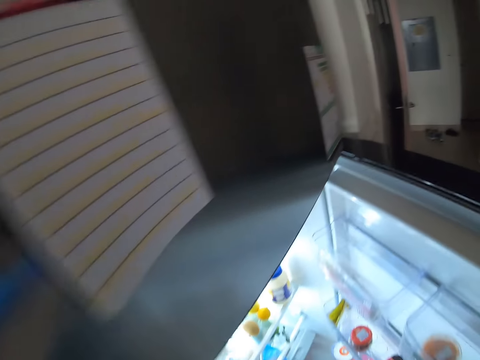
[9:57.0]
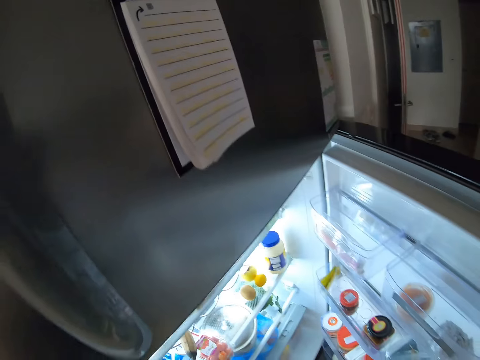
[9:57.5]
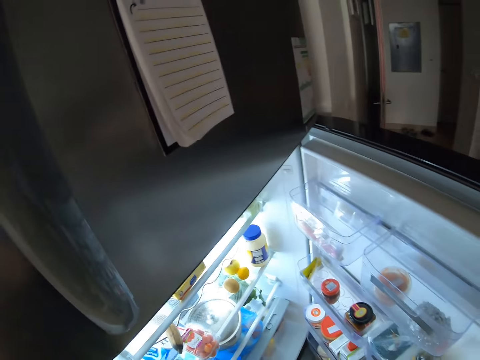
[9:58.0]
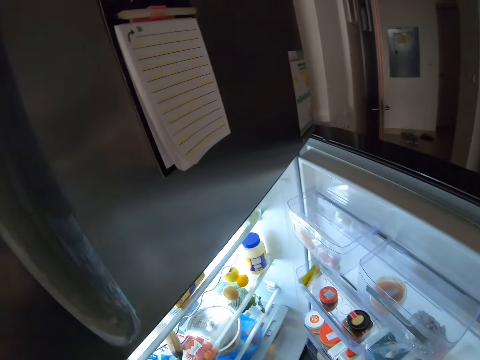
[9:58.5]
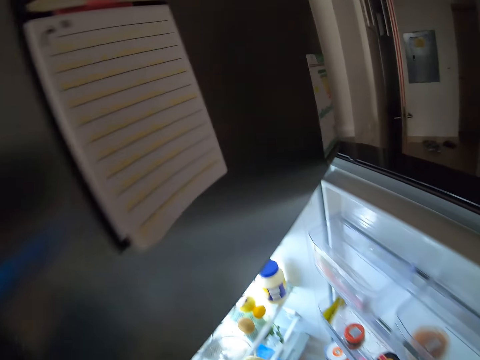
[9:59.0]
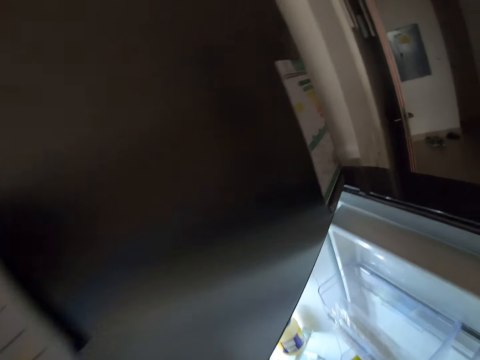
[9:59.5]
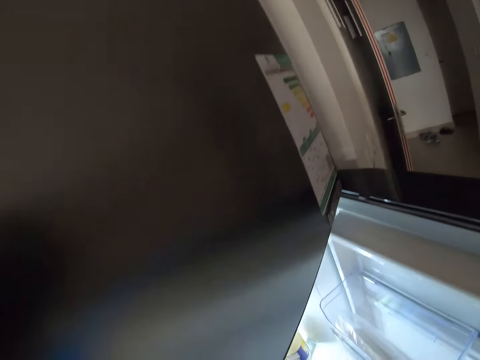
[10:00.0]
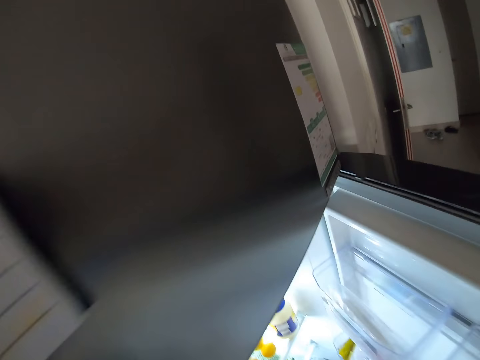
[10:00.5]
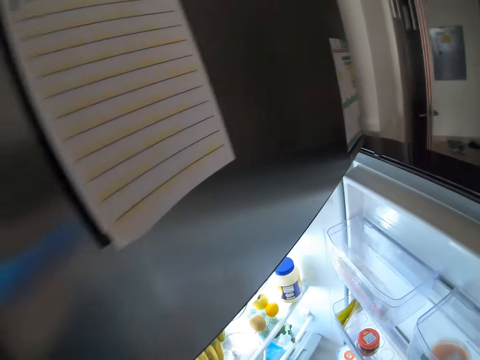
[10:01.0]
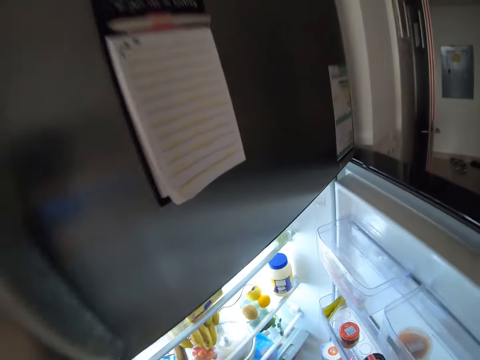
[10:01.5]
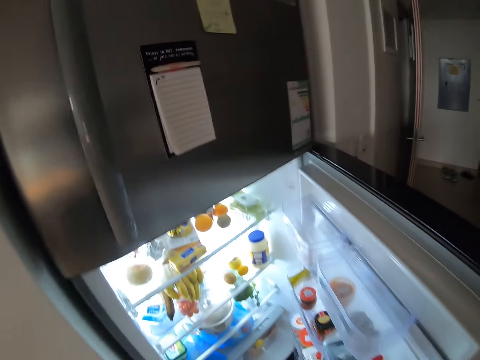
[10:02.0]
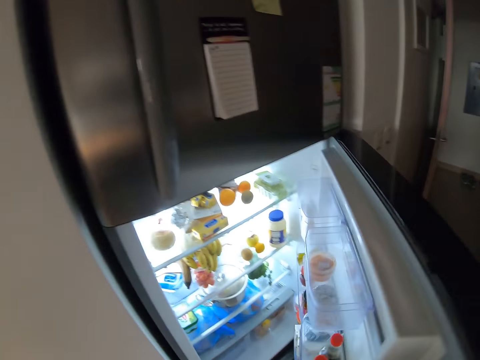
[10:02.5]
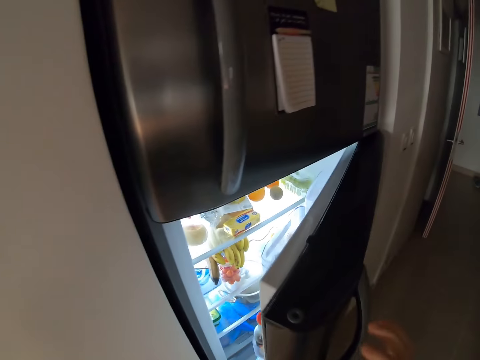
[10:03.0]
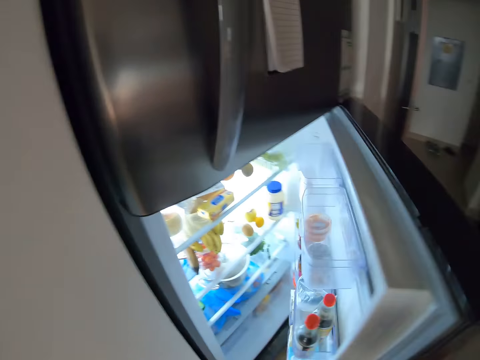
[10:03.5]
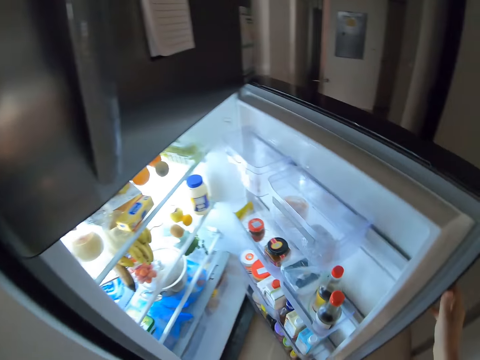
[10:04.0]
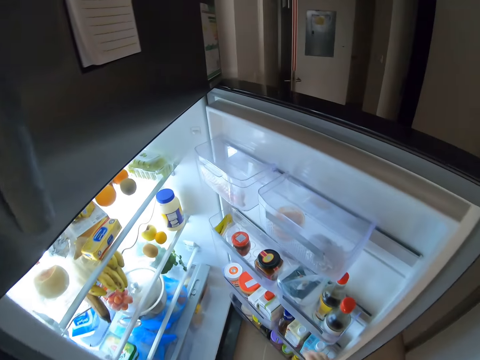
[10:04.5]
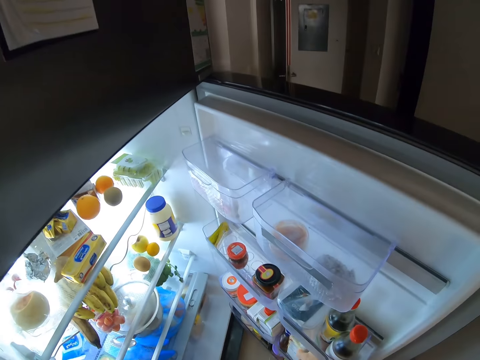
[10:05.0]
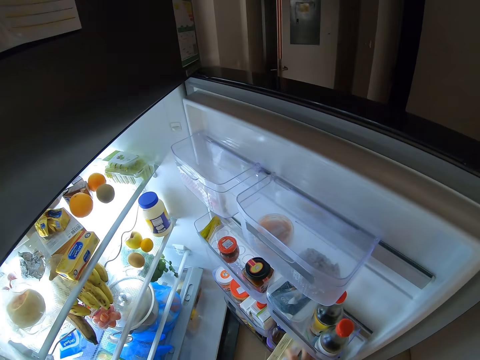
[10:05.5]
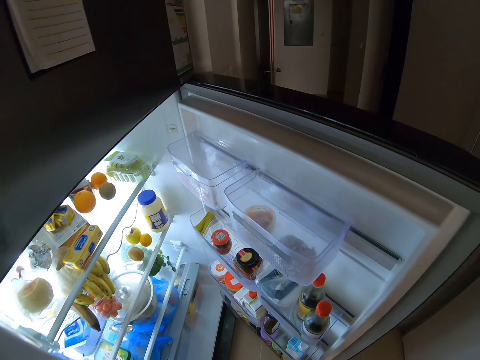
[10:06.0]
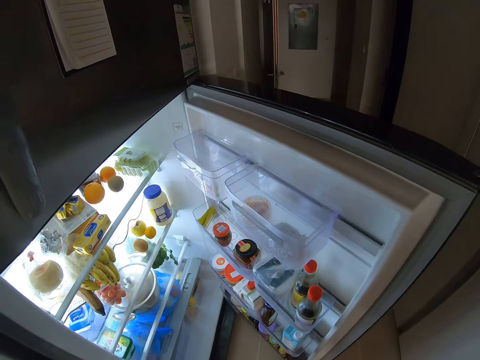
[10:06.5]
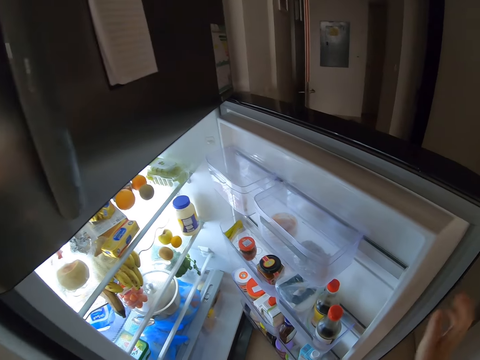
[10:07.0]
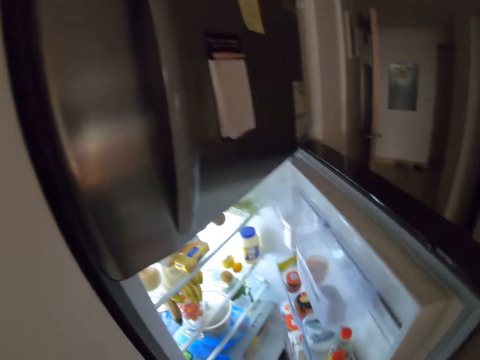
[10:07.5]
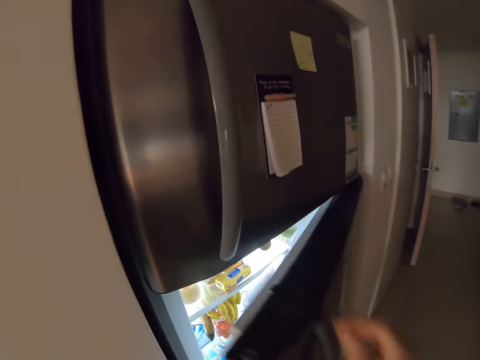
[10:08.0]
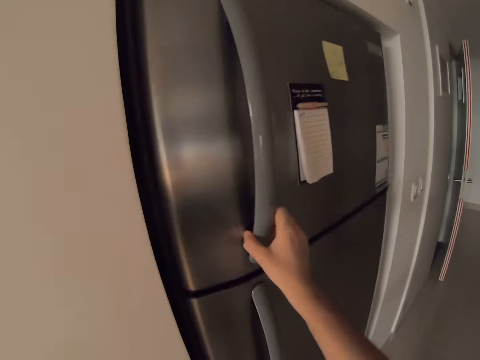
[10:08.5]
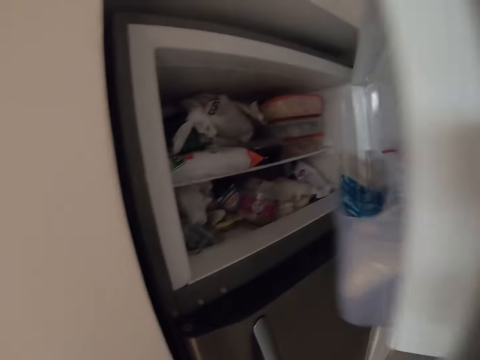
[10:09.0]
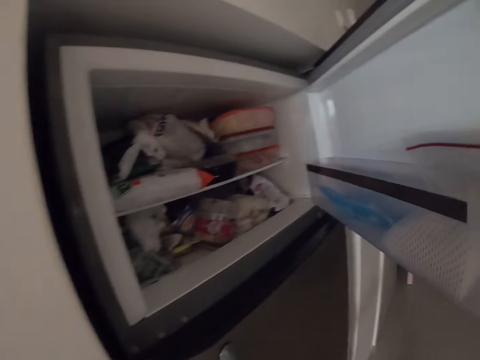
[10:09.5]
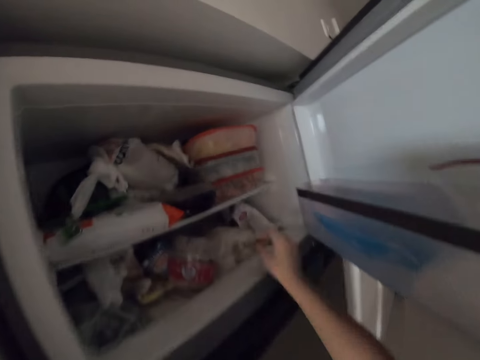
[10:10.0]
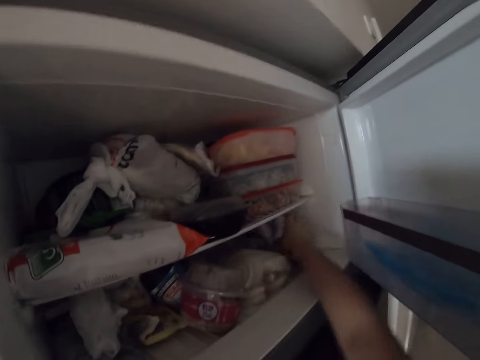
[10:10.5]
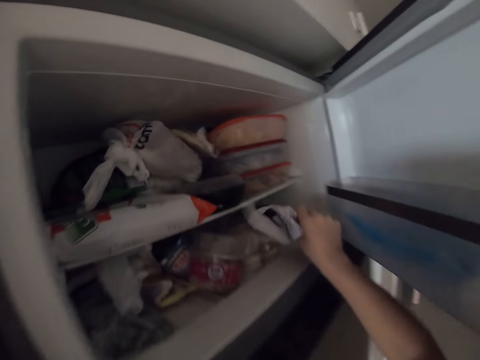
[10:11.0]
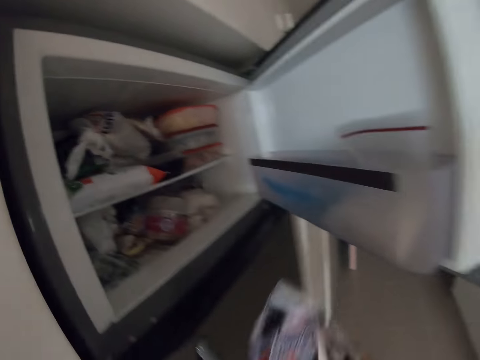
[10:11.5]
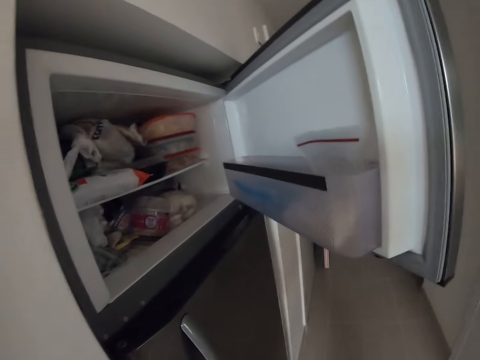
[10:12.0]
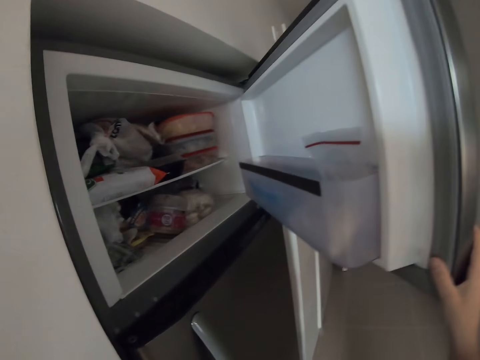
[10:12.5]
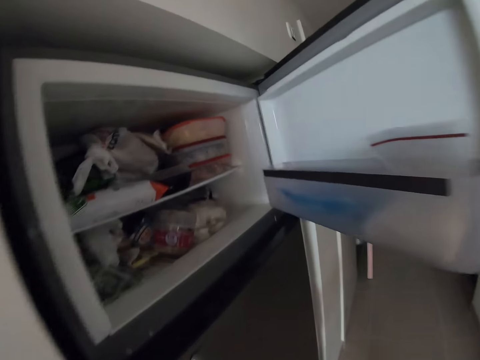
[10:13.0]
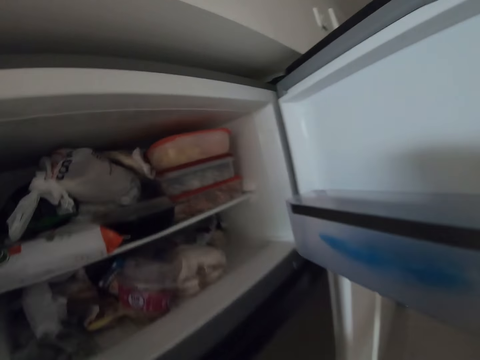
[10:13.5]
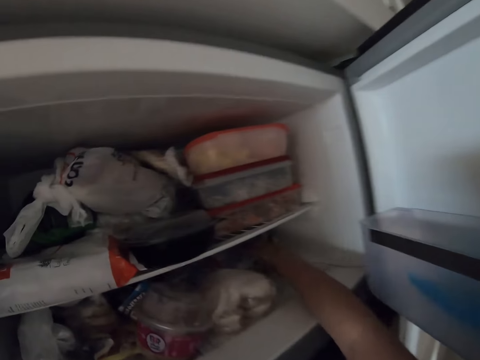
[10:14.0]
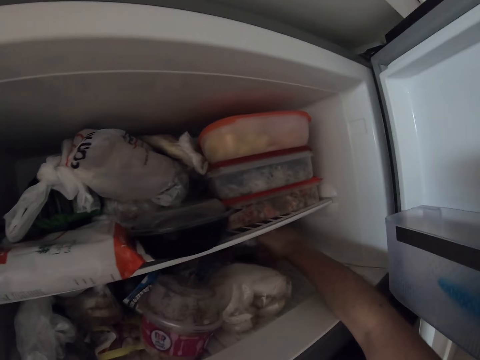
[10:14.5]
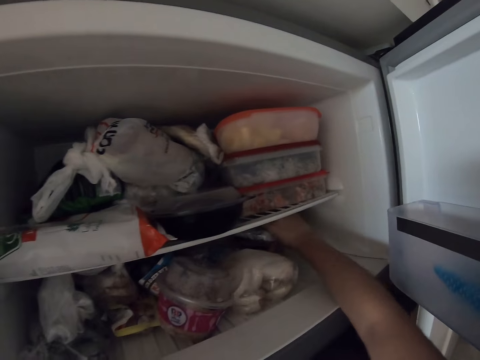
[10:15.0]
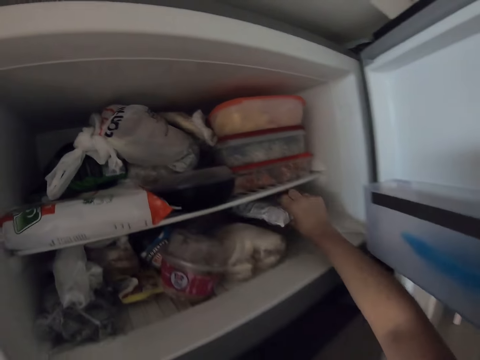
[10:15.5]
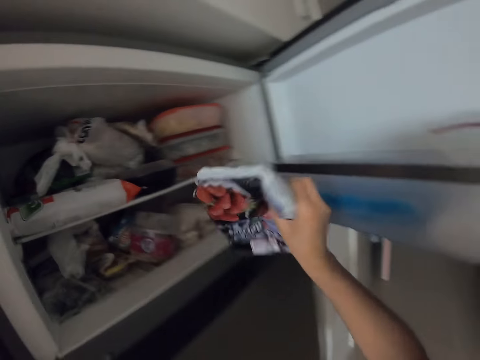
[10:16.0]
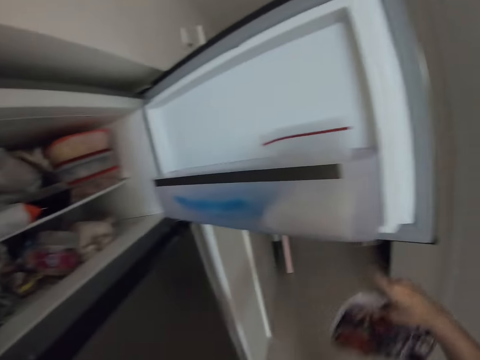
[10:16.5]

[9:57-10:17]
The camera wearer closes the fridge. He holds the fridge door. He opens the fridge door. He pulls his hand off the fridge. He looks around the fridge. He picks up a milk packet. He closes the fridge door. He opens the fridge door. He picks up something. He holds the fridge door. He picks up something.

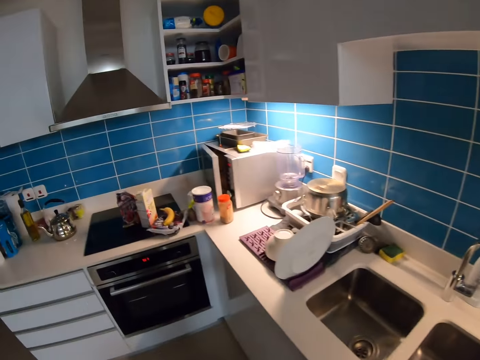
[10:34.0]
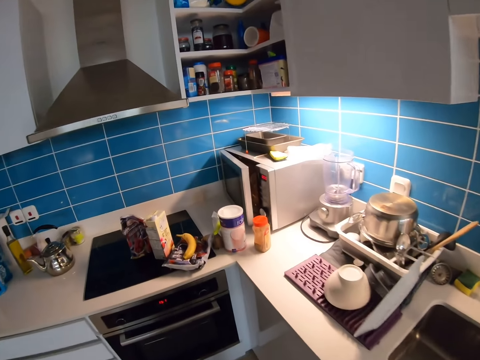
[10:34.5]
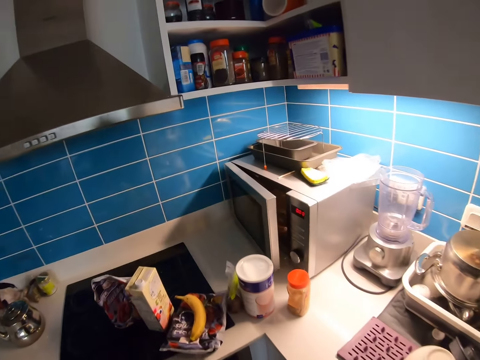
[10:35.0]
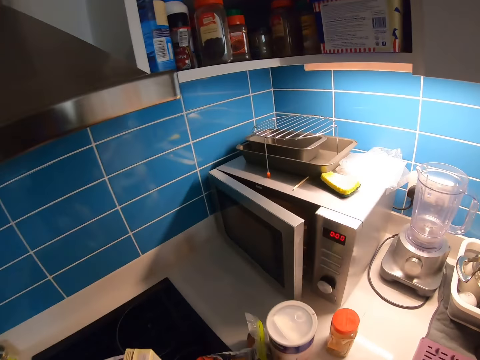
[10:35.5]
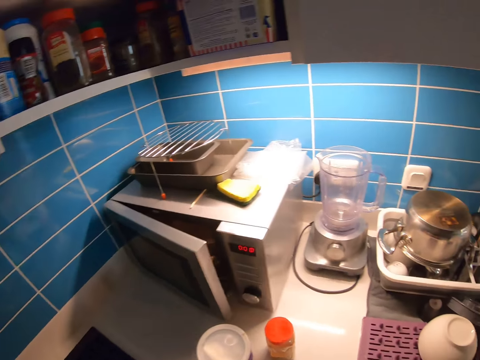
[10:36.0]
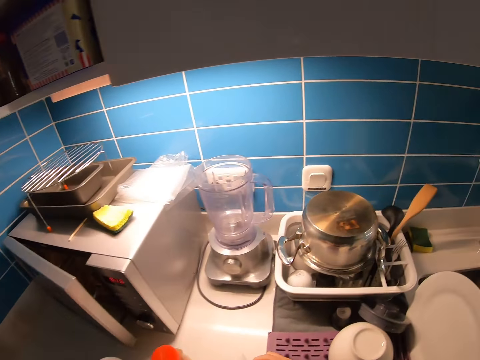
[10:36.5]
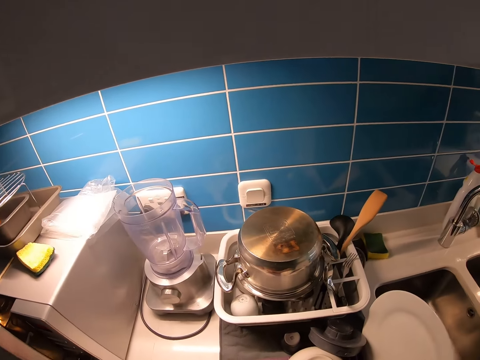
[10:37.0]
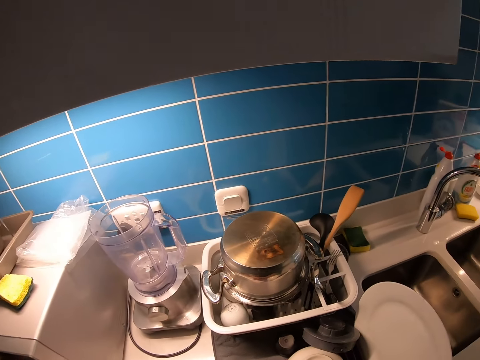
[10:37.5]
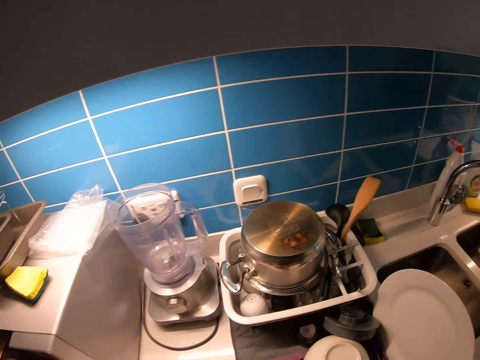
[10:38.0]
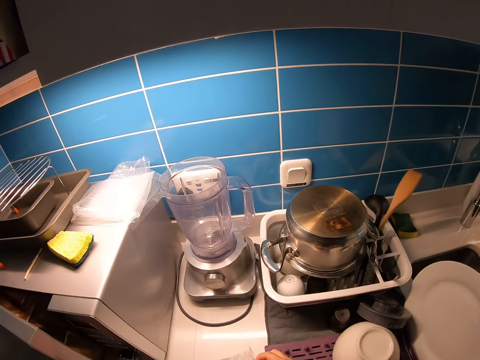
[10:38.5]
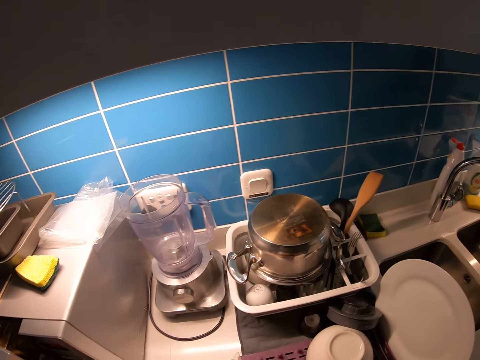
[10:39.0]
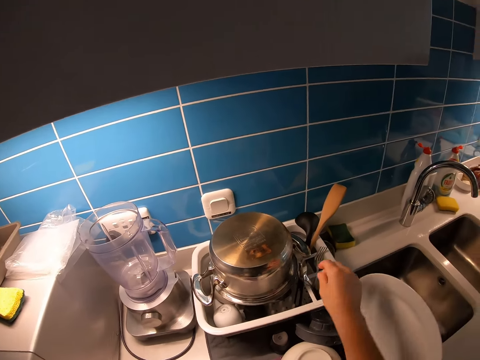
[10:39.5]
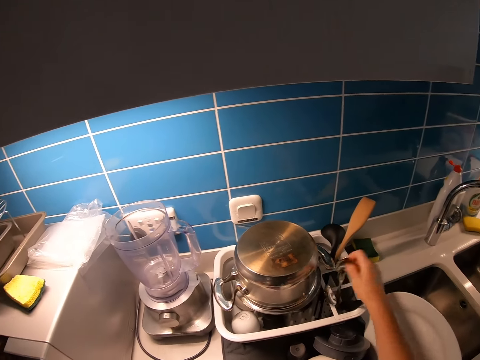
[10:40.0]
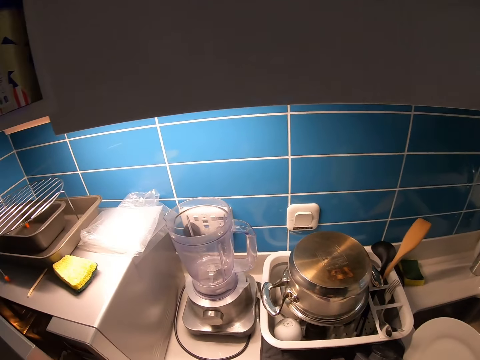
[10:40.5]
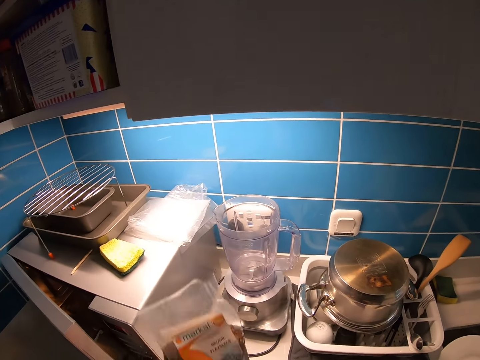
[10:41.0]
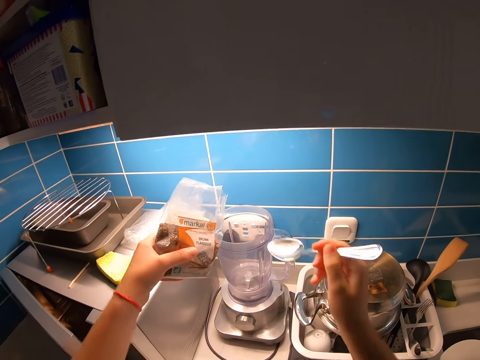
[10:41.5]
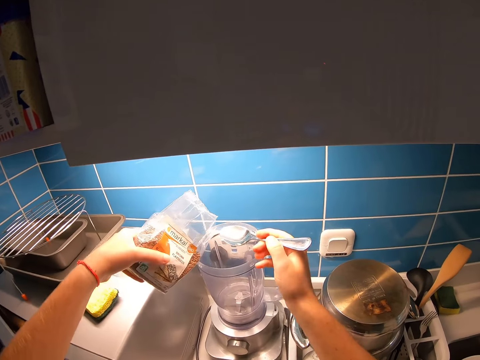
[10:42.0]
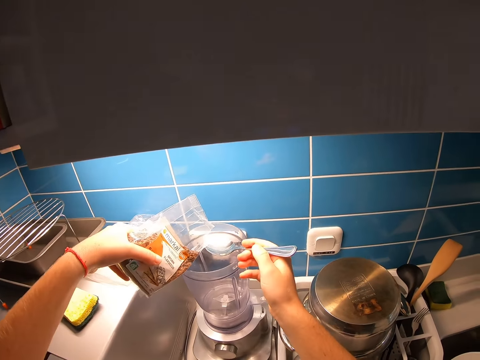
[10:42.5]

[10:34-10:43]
The camera wearer walks around the kitchen. They stand beside the counter. They pick up a spoon. They pour seeds into the blender. They hold brown flaxseeds.
